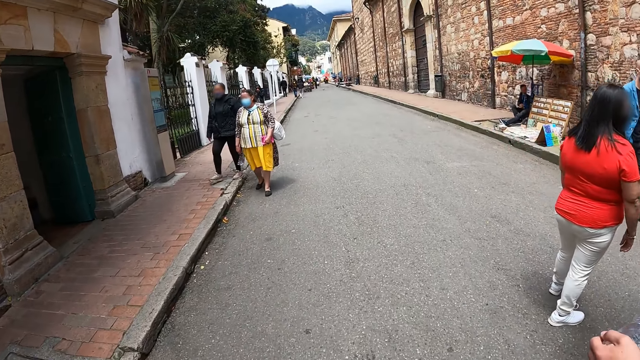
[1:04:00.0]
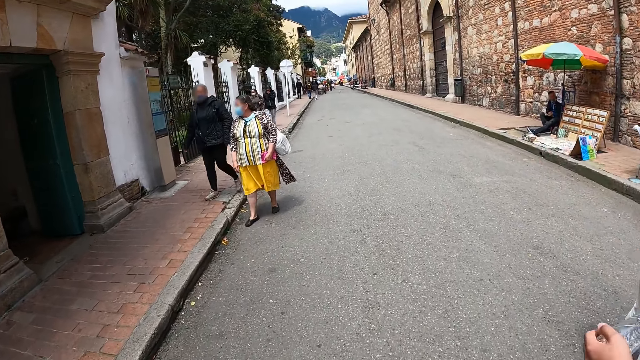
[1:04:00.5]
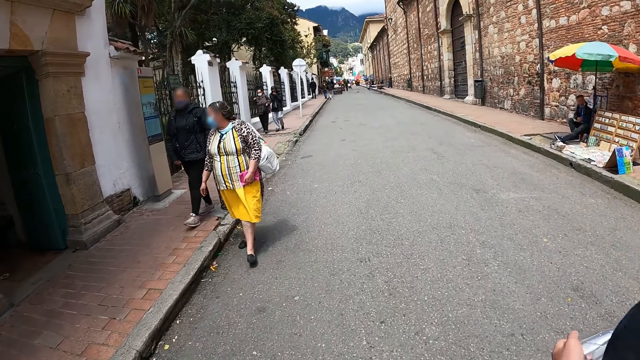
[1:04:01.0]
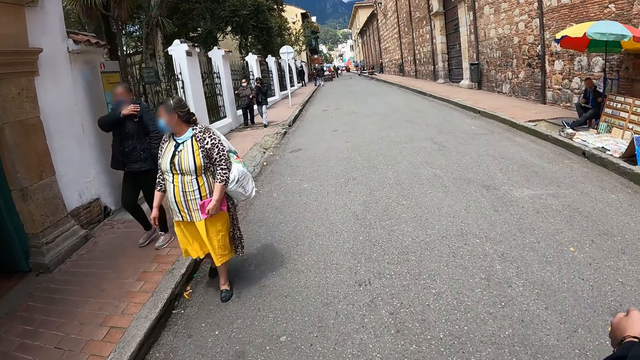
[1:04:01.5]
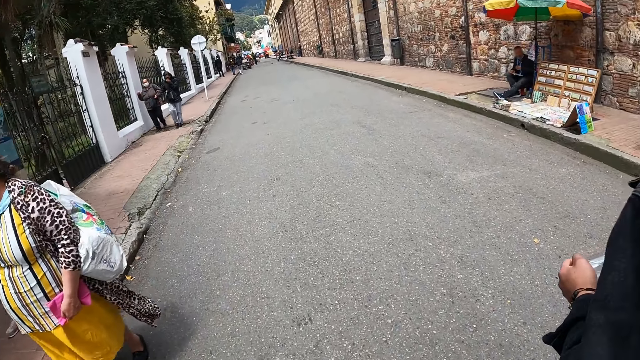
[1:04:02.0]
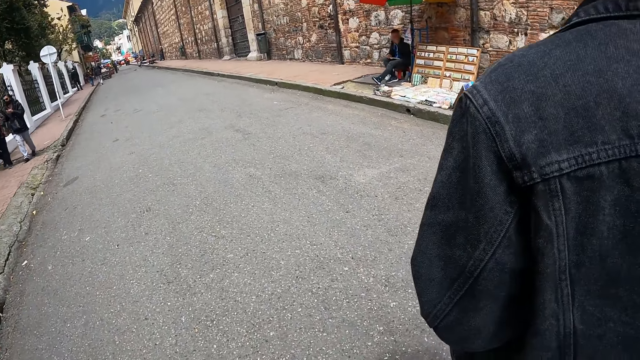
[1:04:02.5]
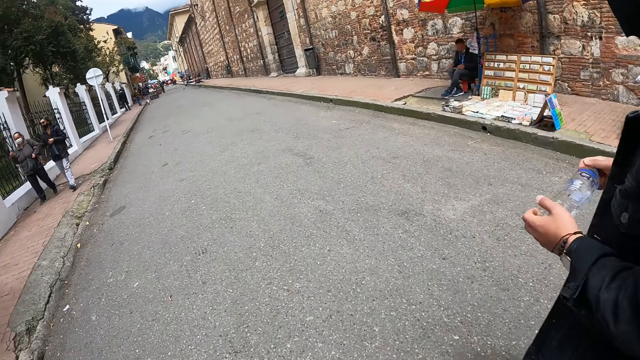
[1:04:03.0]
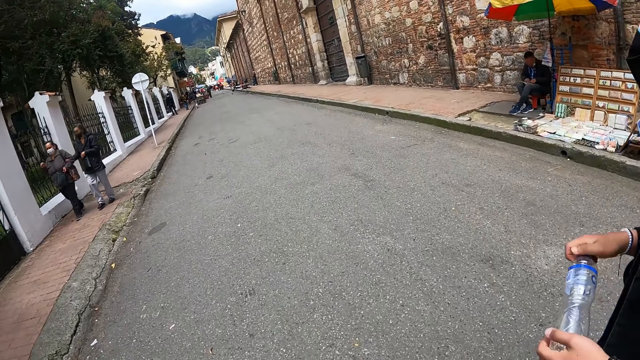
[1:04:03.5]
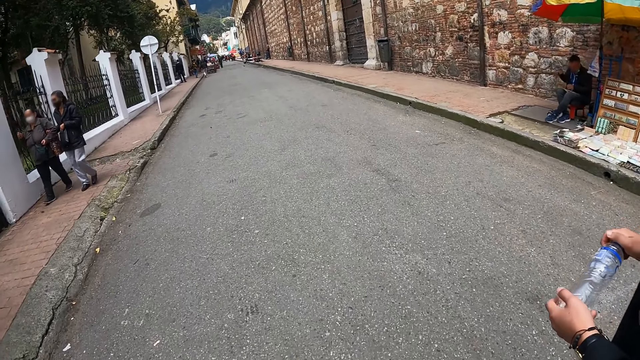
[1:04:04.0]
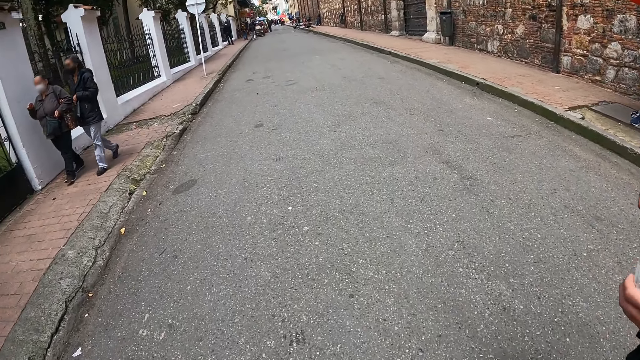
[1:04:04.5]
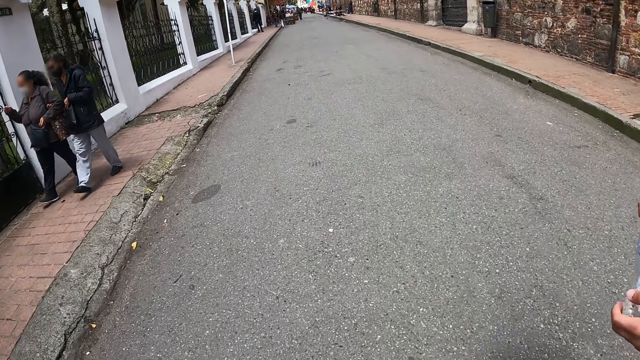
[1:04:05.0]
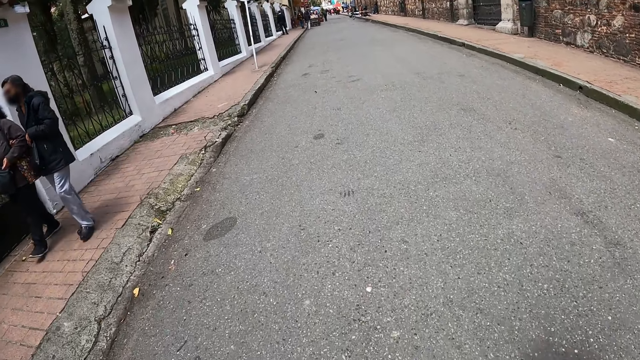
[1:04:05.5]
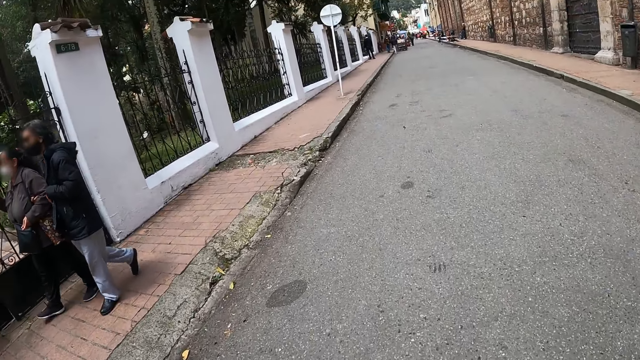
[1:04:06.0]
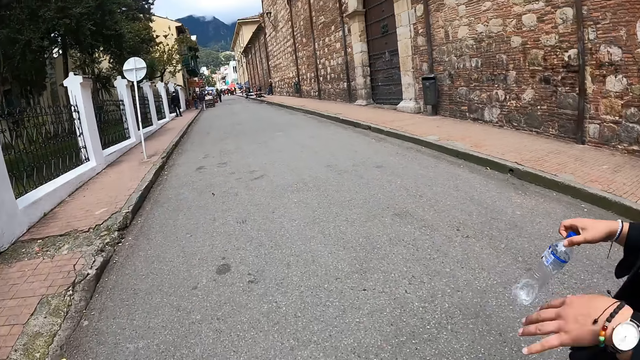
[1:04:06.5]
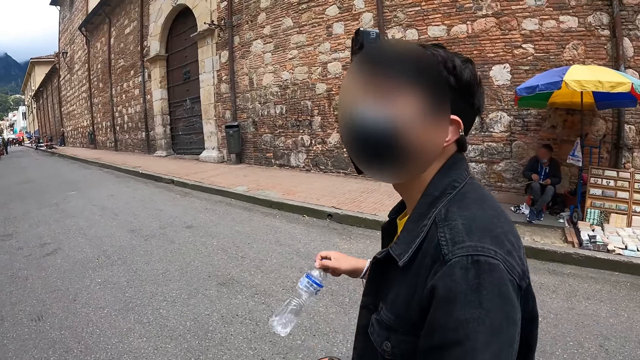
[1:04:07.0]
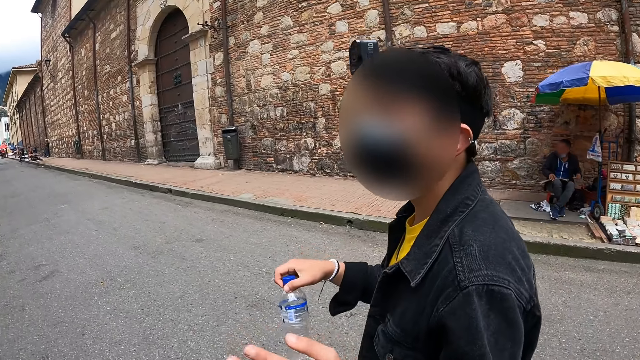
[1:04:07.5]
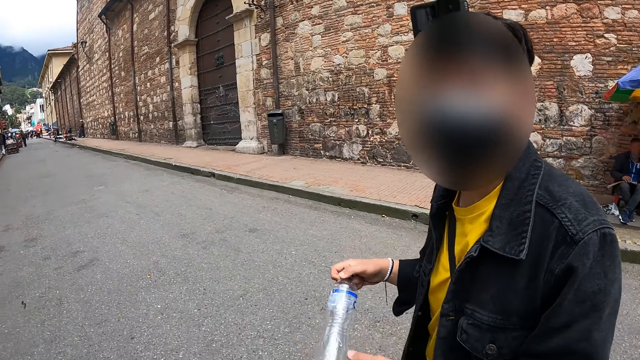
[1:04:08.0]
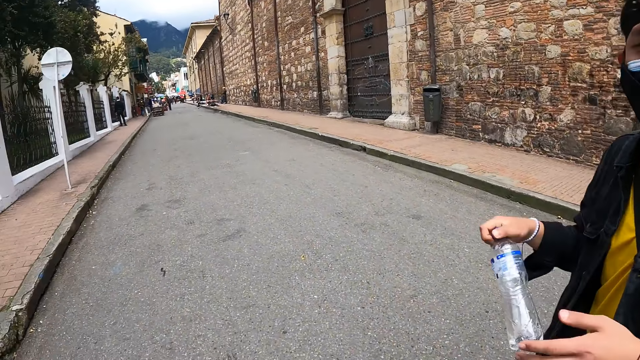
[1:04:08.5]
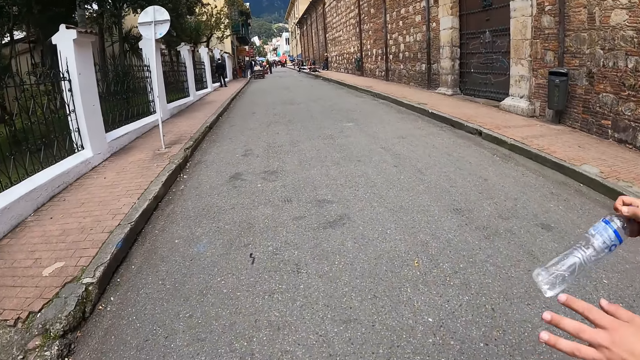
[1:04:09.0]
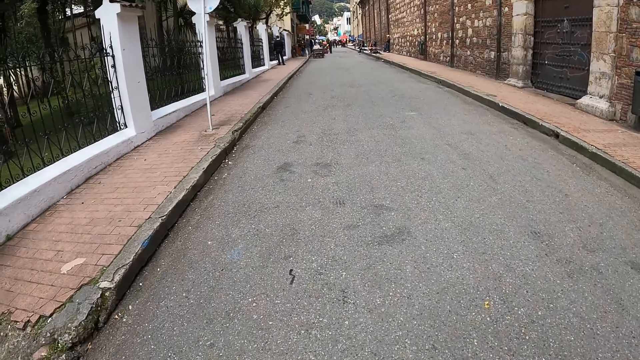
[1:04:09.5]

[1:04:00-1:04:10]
A woman and a man move around. The camera wearer walks around. The woman and the man move around. The camera wearer interacts with the man.

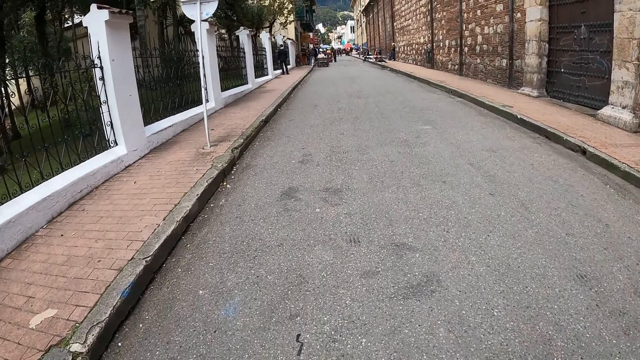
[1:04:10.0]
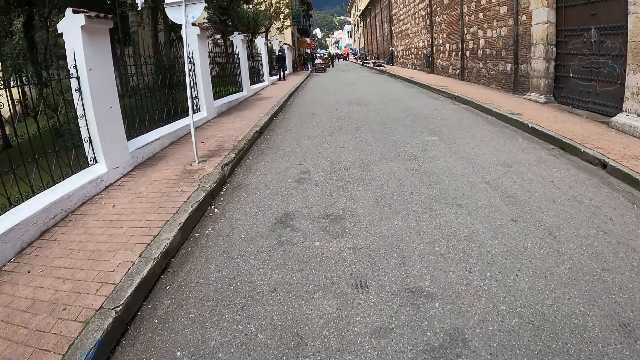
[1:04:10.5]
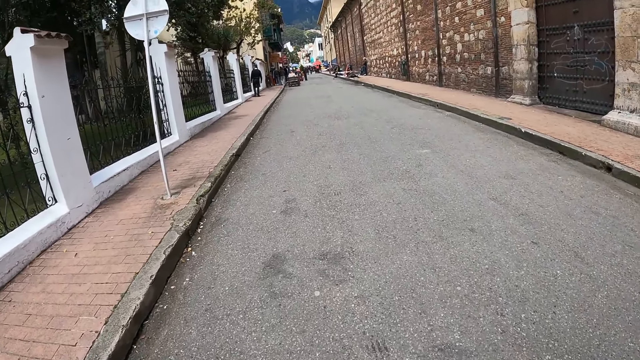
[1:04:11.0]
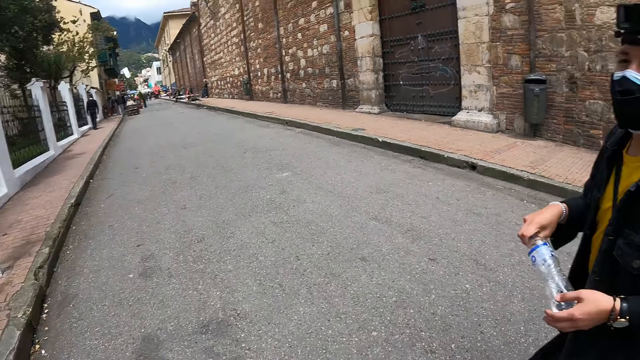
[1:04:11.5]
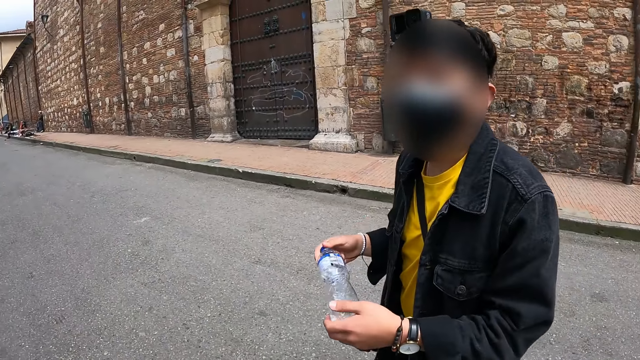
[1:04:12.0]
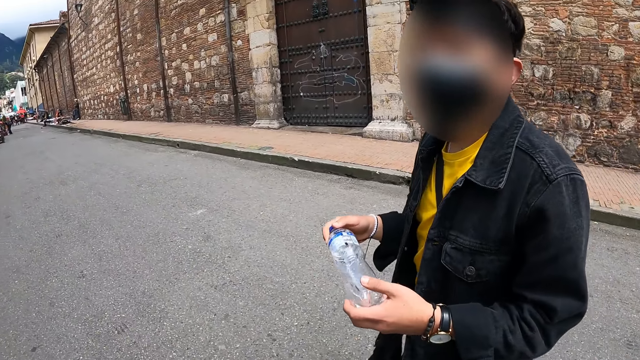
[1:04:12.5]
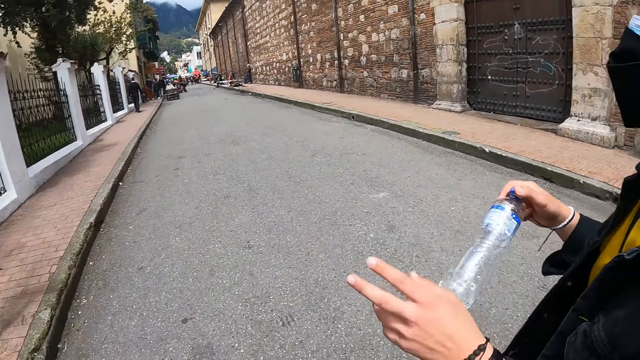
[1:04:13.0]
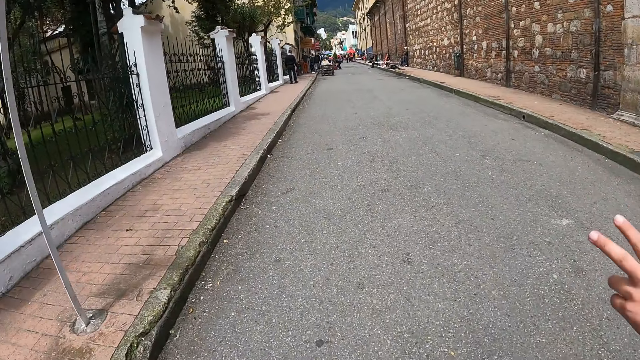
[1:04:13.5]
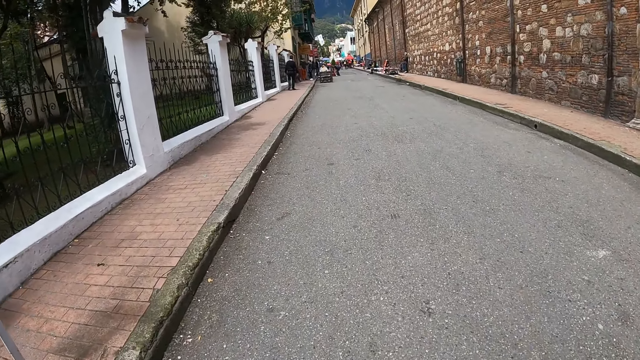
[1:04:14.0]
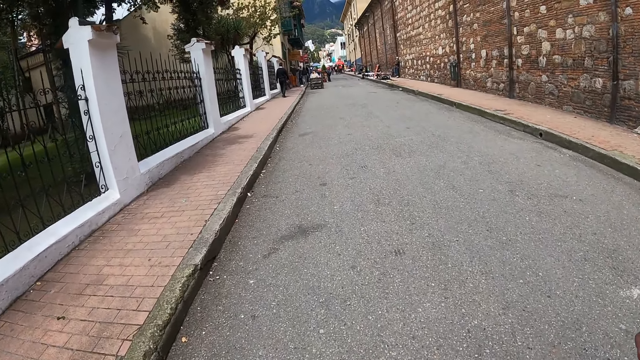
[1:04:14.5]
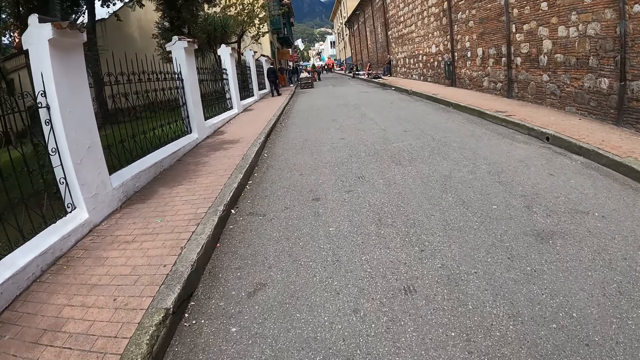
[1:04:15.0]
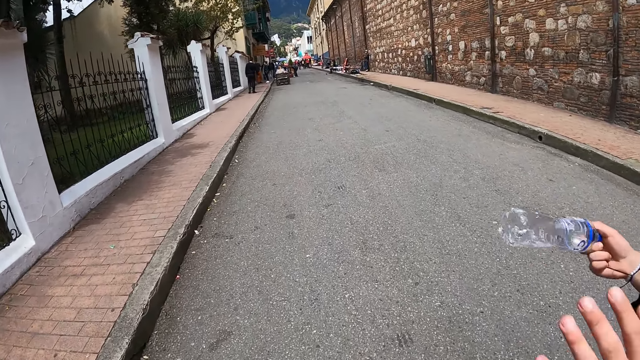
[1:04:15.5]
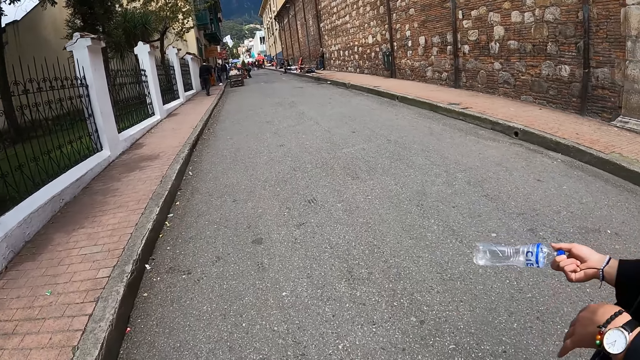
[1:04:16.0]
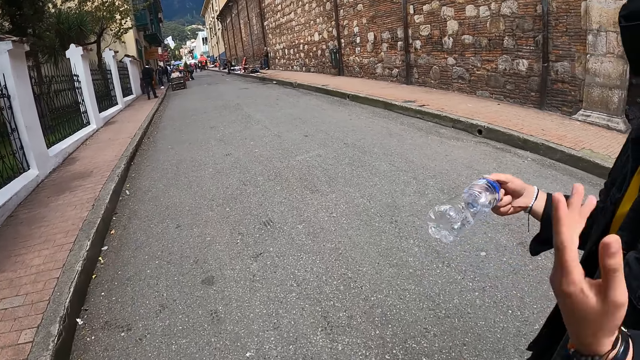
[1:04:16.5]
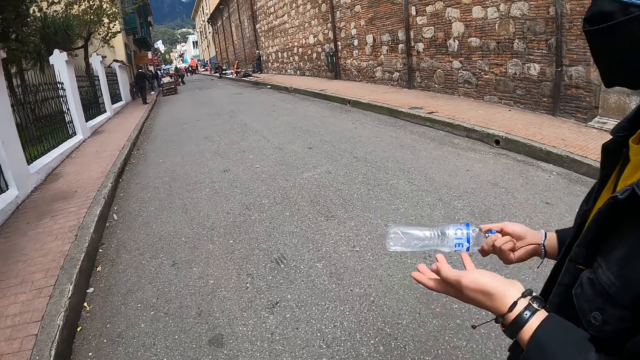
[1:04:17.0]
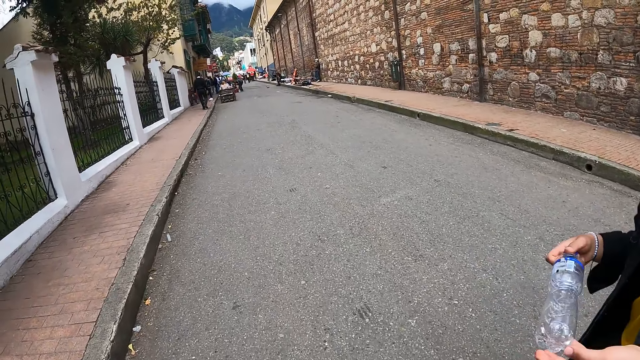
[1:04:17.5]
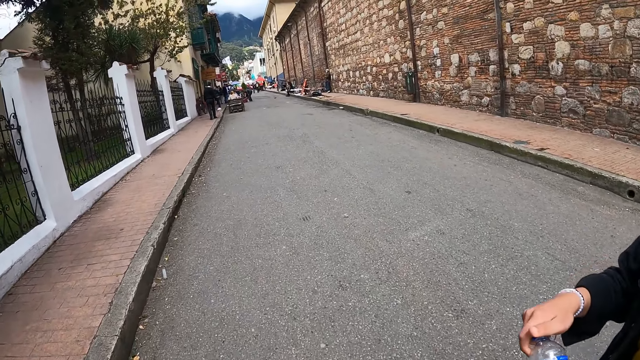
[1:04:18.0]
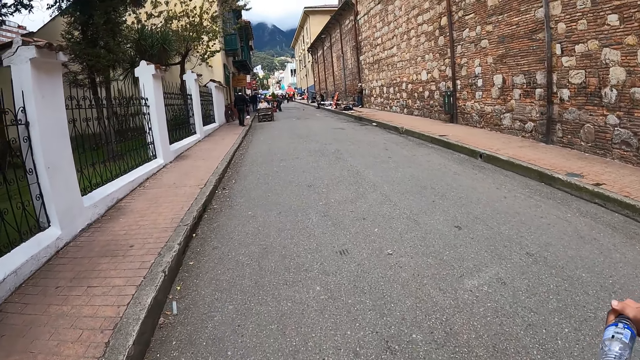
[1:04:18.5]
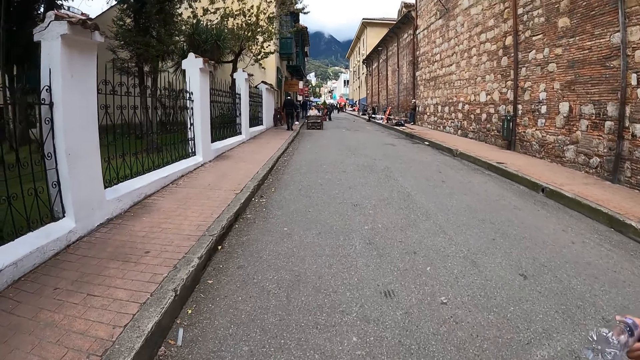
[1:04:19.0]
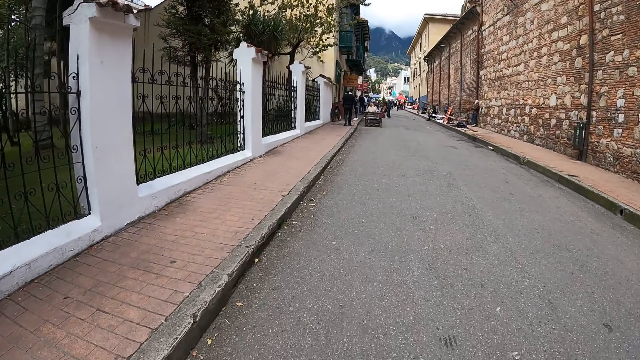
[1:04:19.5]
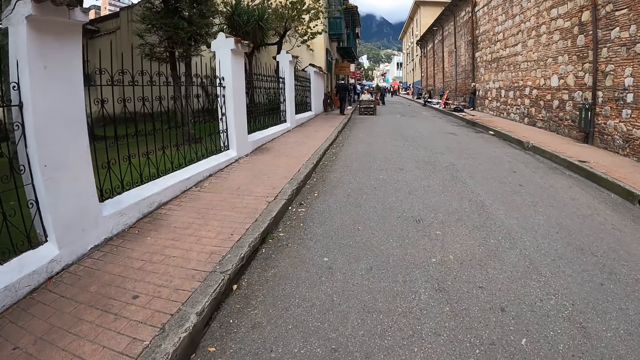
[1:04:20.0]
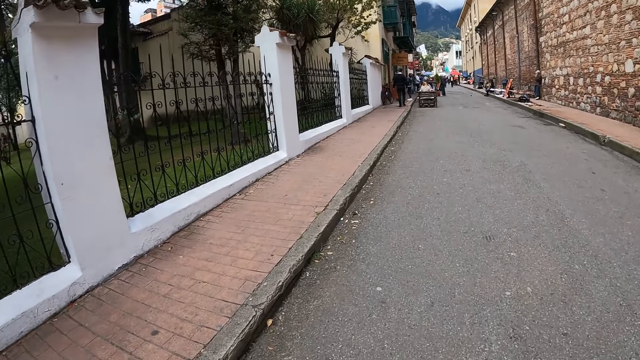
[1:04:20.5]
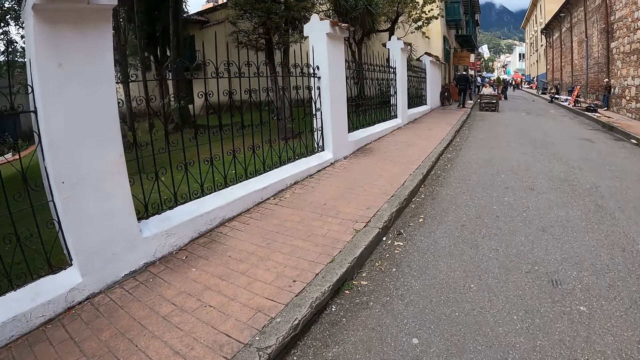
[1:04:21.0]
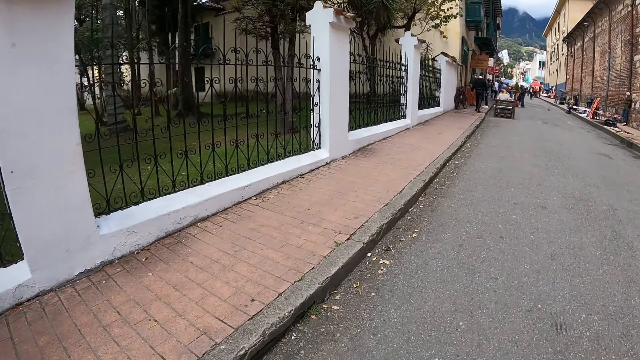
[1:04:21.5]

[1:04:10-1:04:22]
The camera wearer walks around. A man moves the left hand. The camera wearer walks around. The man interacts with the camera wearer.
